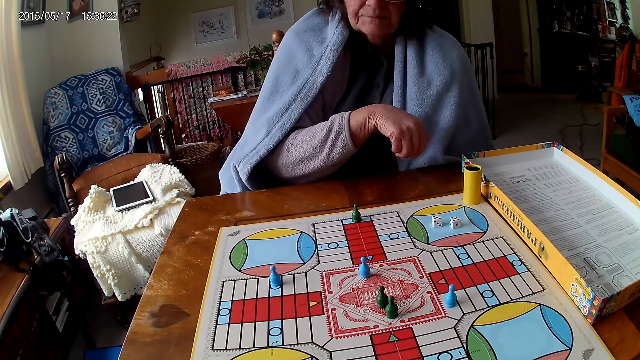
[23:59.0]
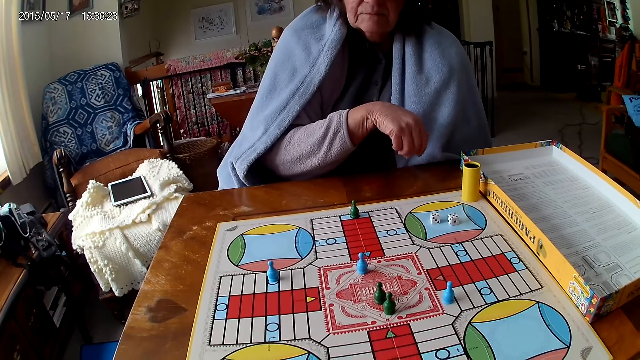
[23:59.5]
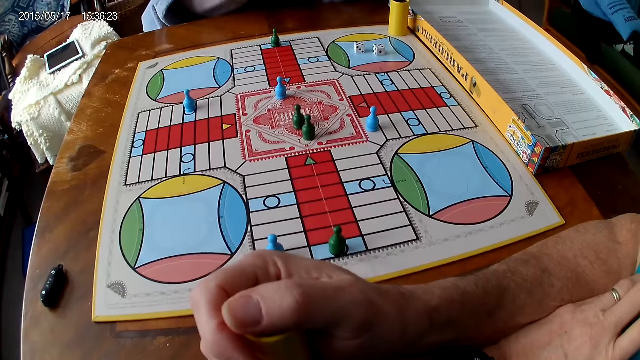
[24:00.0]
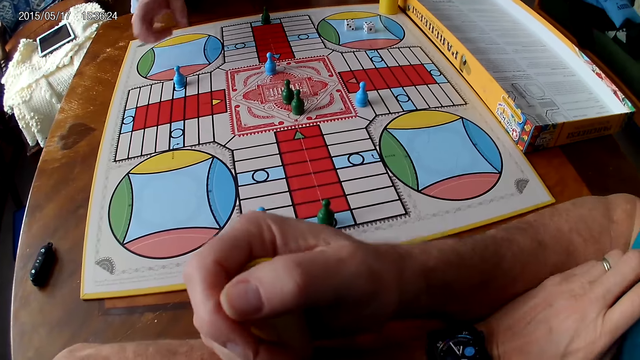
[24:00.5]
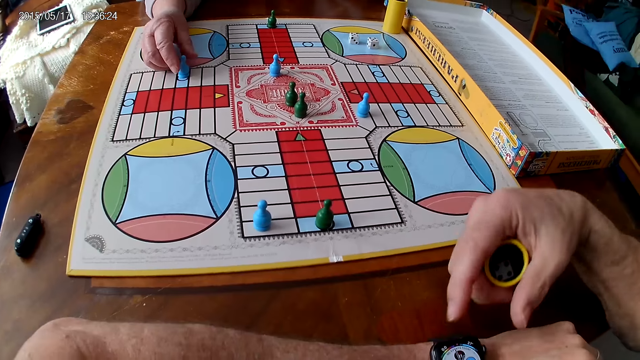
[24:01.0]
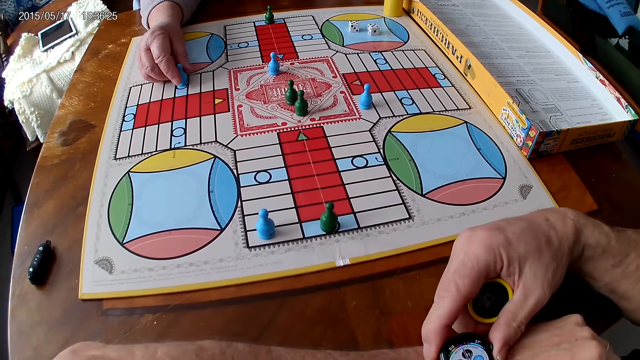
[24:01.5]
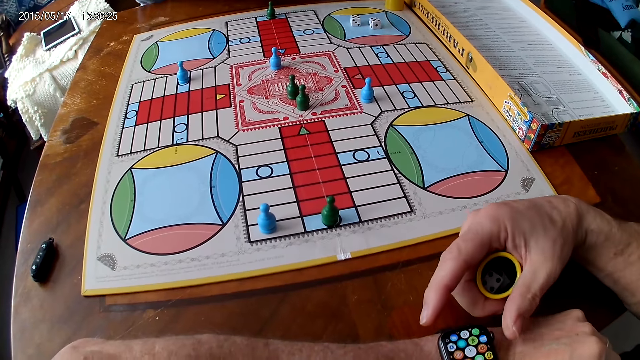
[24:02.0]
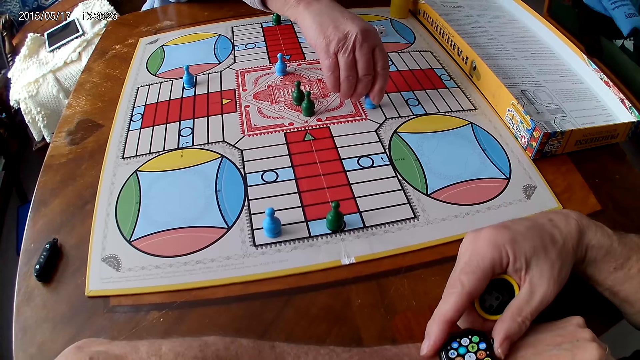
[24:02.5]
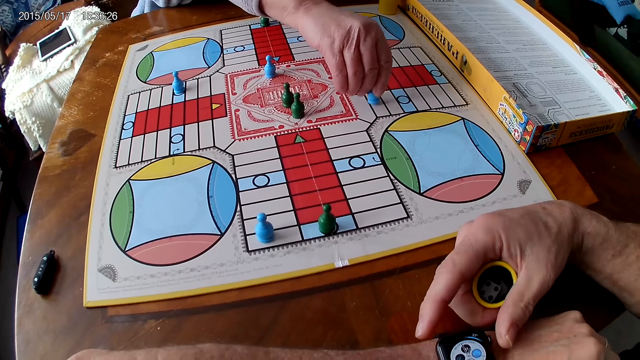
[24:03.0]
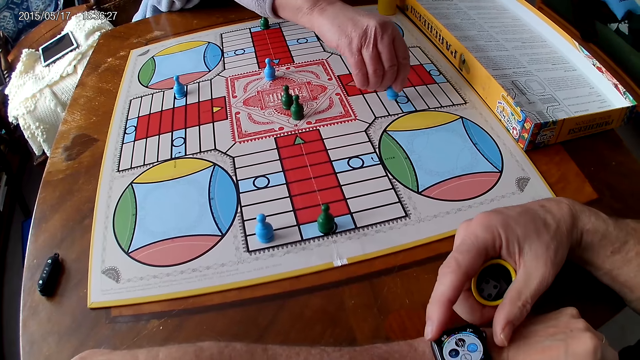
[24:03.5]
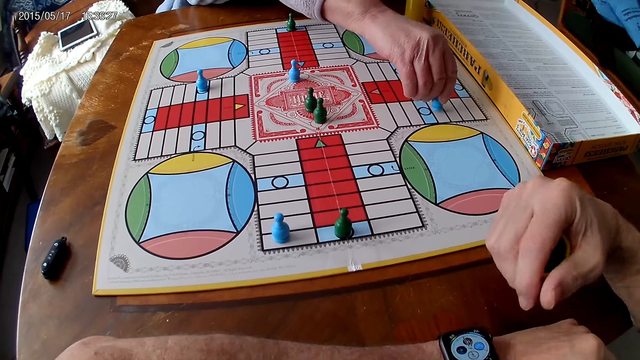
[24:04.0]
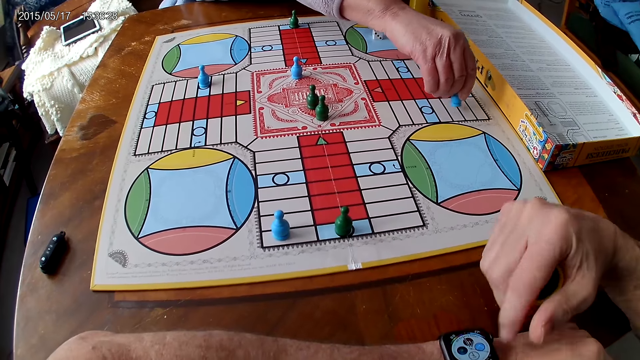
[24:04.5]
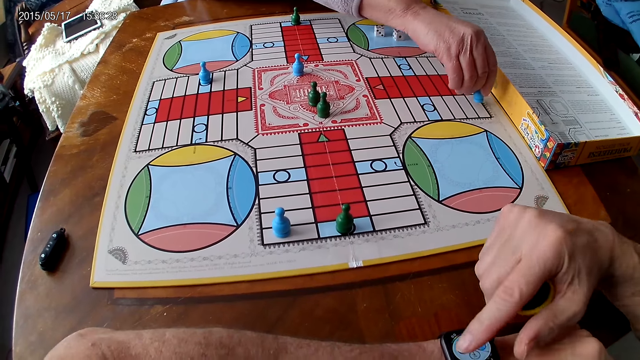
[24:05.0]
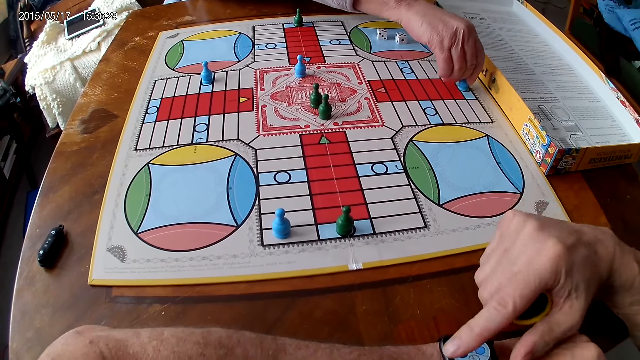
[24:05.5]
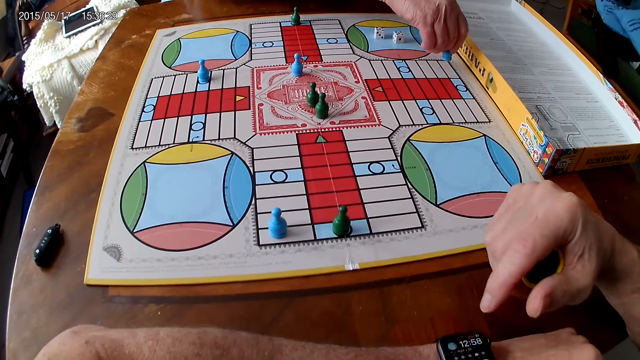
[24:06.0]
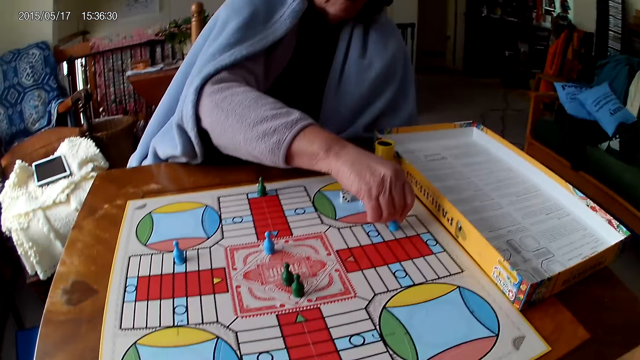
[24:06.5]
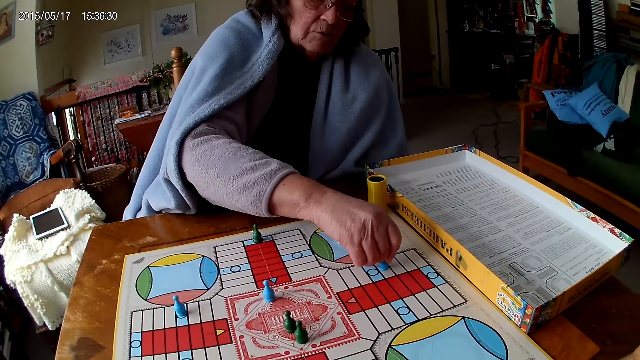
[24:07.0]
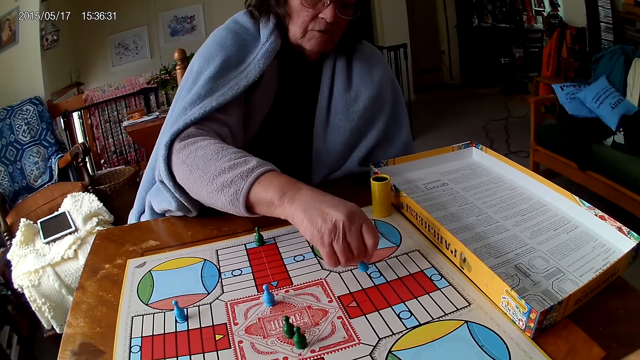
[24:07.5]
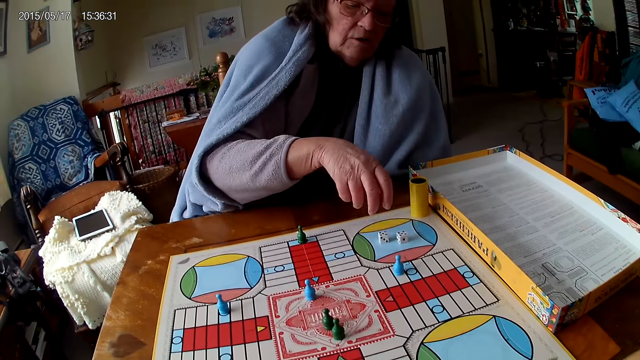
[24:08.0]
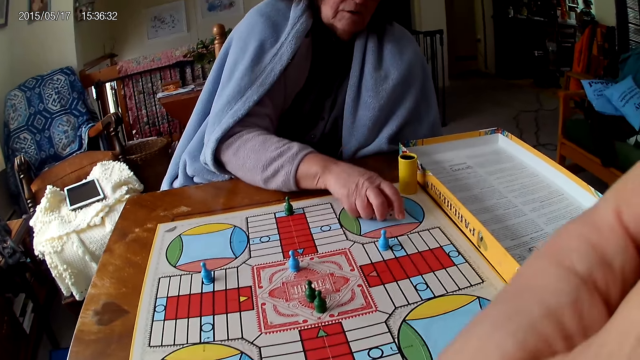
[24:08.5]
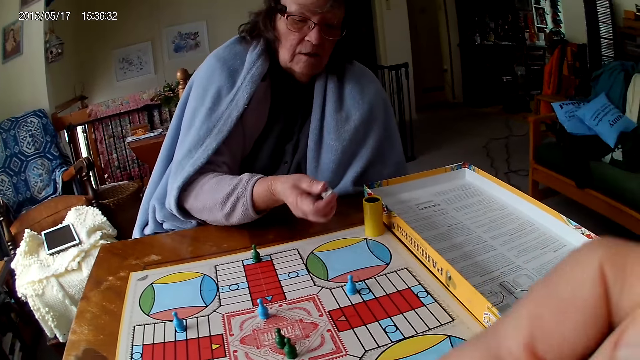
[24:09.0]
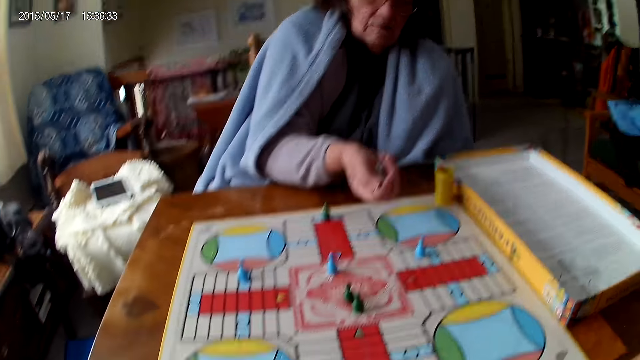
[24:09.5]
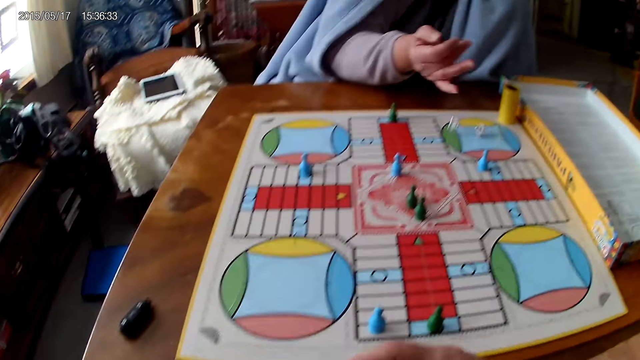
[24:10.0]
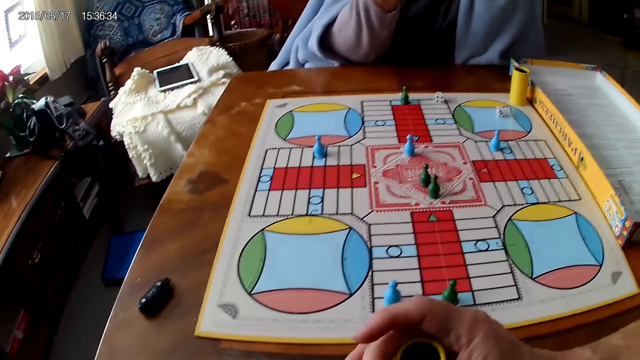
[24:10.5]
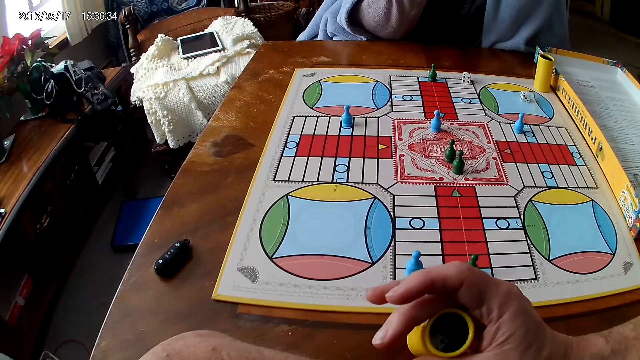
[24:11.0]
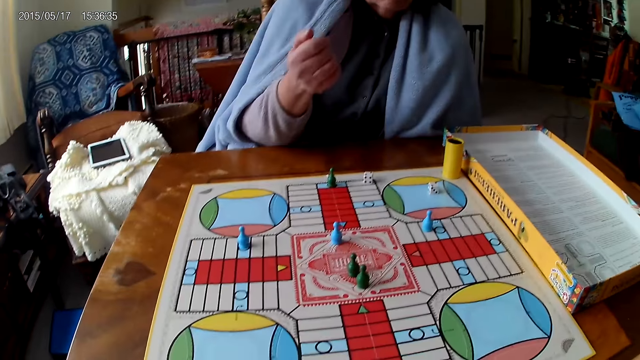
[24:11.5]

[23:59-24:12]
The camera wearer stares at his hand. A woman touches a piece on the Ludo board with her right hand. The camera wearer operates a wrist watch on his left wrist with his right hand. He inspects the wrist watch. The woman moves a piece on the Ludo board with her right hand. The woman plays Ludo. The camera wearer touches his face with his right hand. The woman picks her dice from the Ludo board with her right hand and shakes her dice in her right hand. The camera wearer drops her dice on the Ludo board.

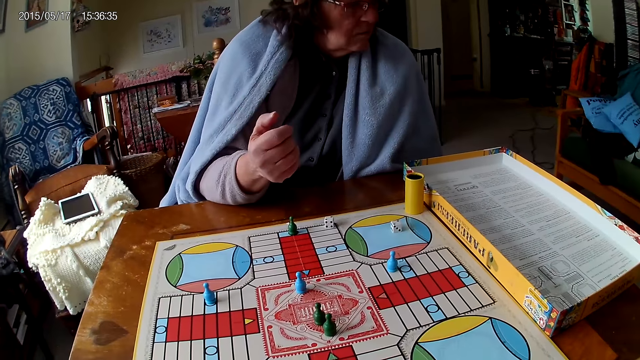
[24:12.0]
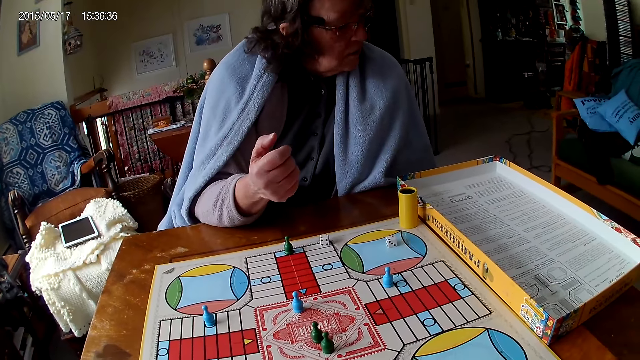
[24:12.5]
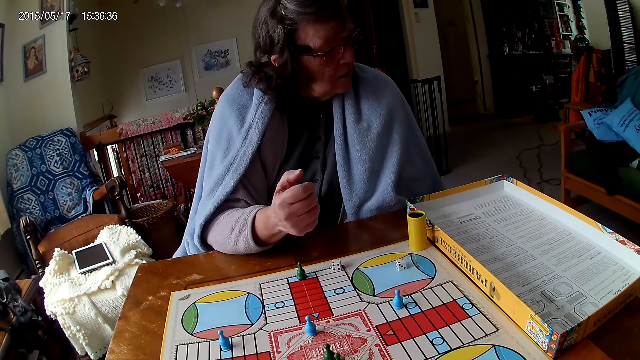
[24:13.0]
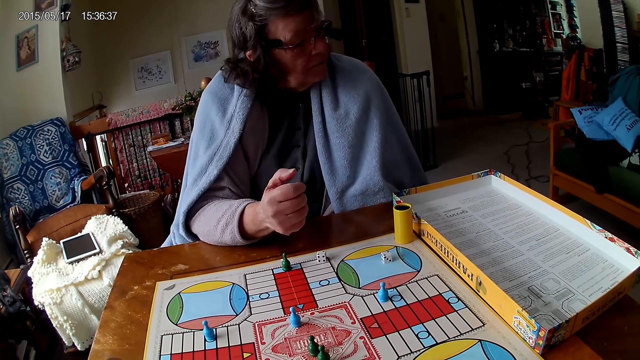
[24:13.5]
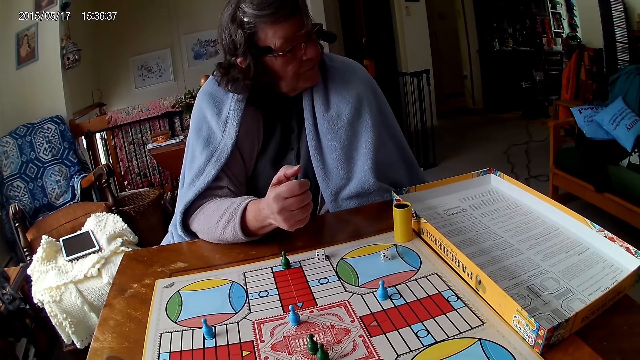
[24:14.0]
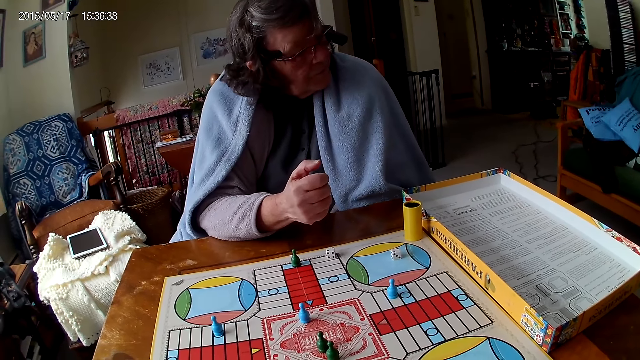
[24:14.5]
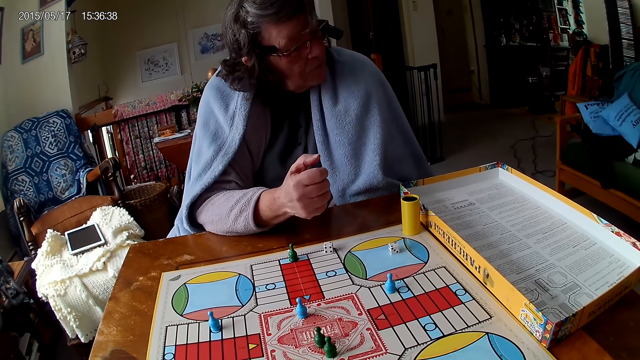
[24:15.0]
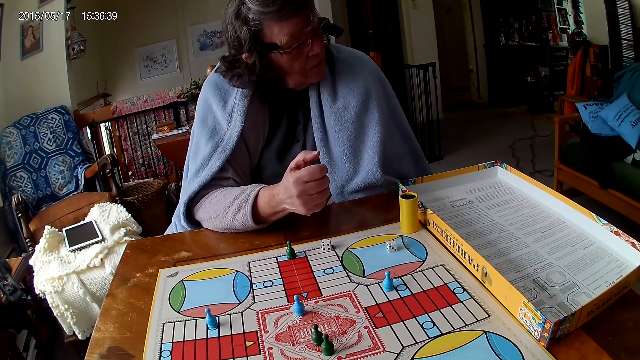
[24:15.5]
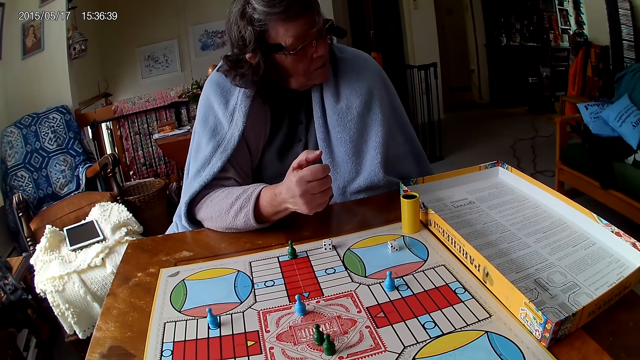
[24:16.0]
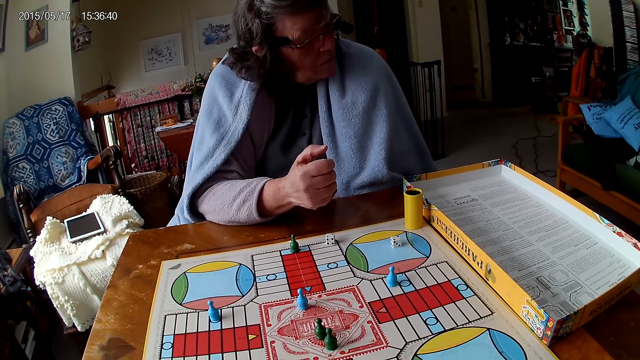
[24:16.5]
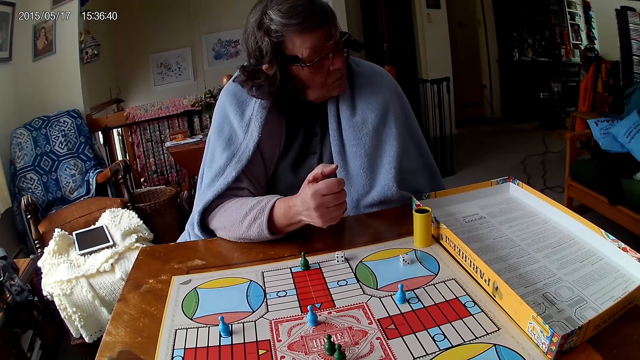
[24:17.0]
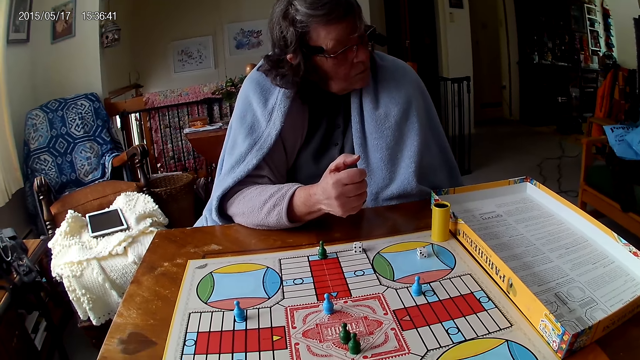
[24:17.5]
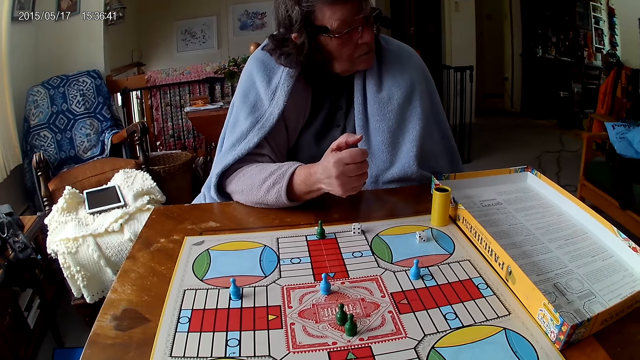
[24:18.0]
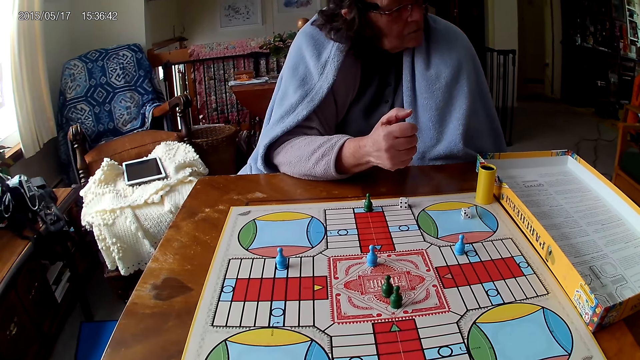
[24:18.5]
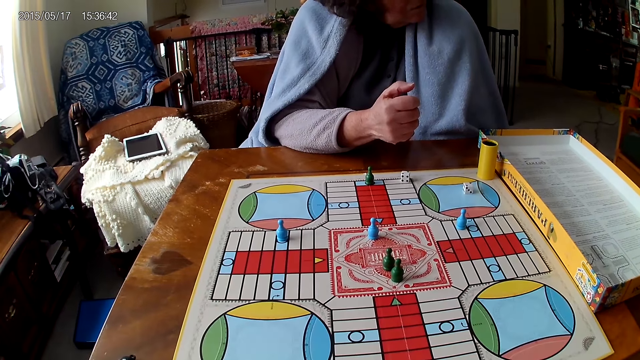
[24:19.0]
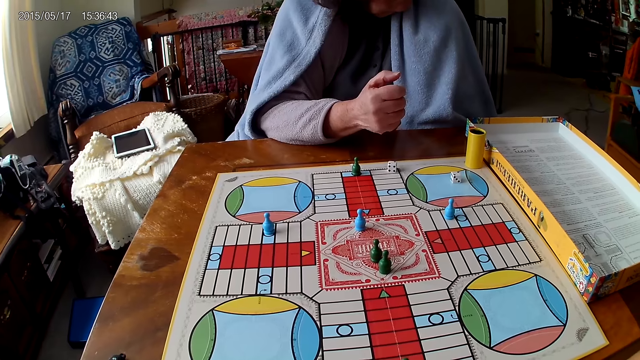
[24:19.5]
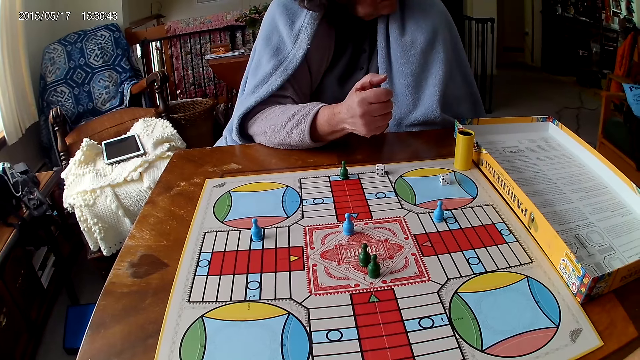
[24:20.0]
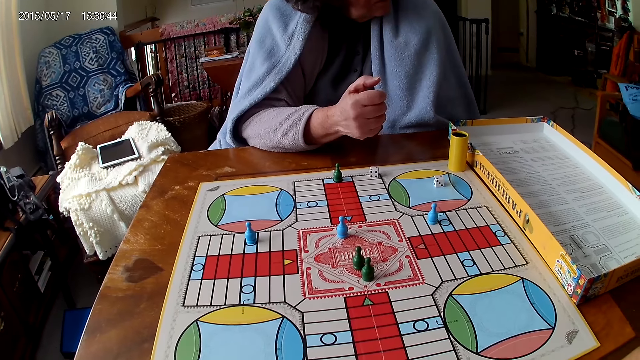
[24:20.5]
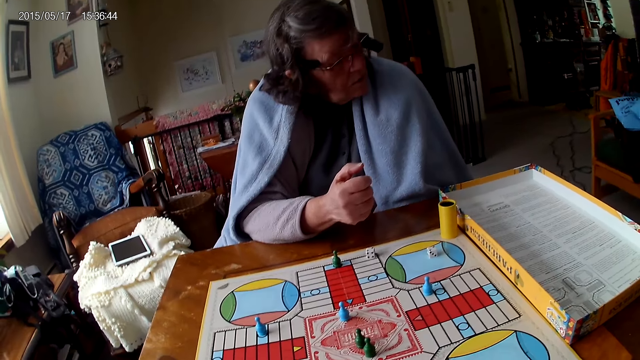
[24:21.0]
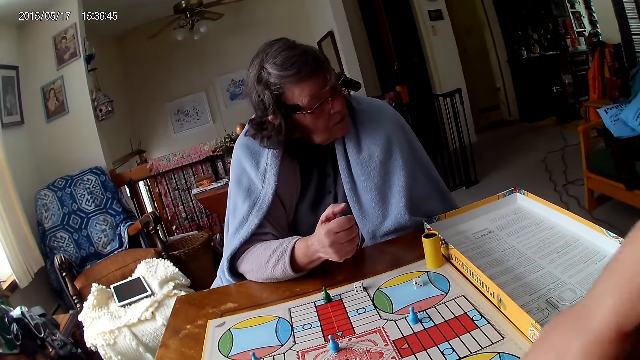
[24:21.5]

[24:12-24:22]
The camera wearer stares at a lady. They stare at the Ludo.
